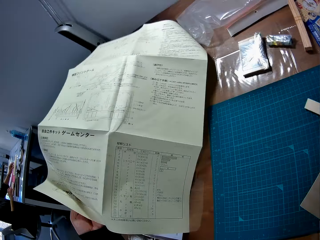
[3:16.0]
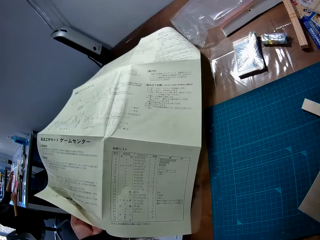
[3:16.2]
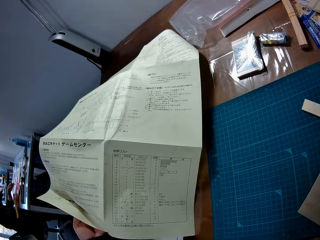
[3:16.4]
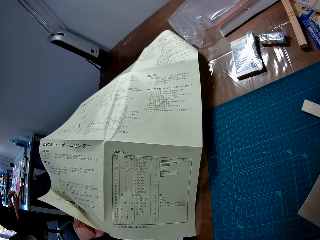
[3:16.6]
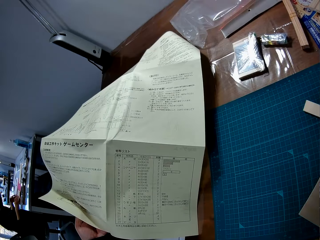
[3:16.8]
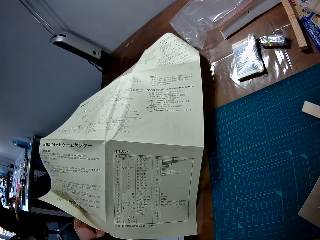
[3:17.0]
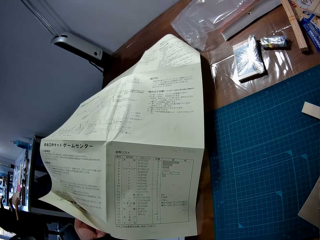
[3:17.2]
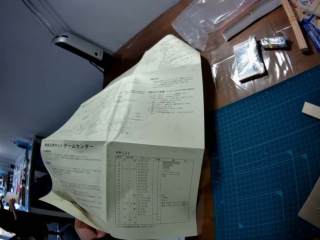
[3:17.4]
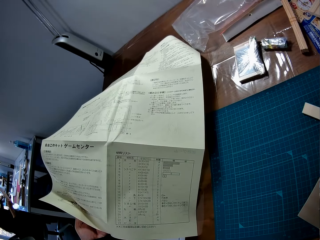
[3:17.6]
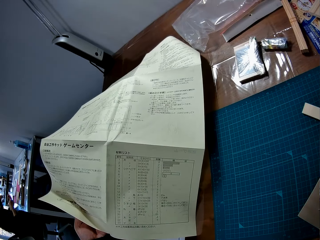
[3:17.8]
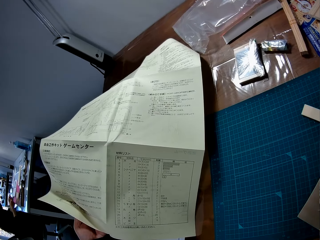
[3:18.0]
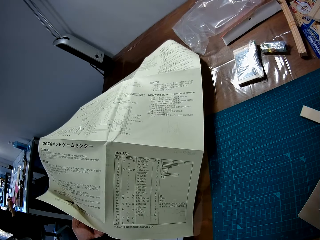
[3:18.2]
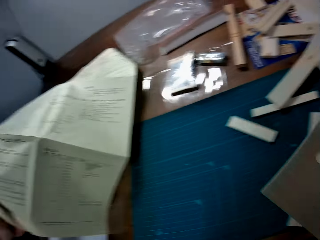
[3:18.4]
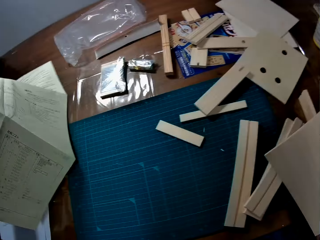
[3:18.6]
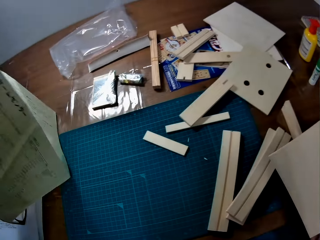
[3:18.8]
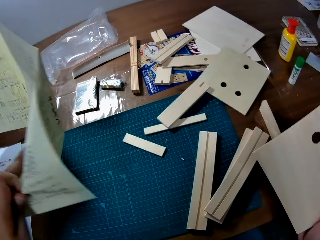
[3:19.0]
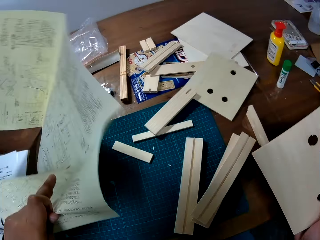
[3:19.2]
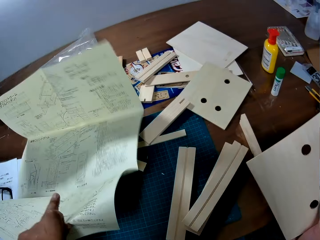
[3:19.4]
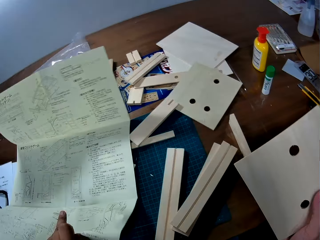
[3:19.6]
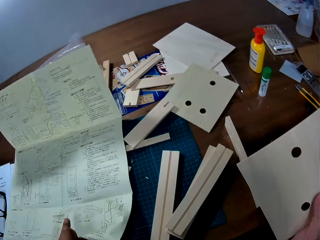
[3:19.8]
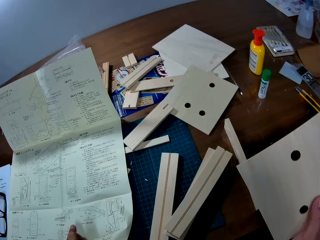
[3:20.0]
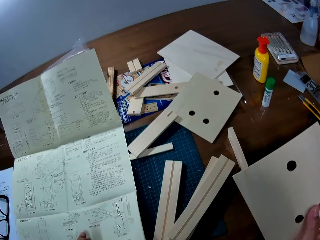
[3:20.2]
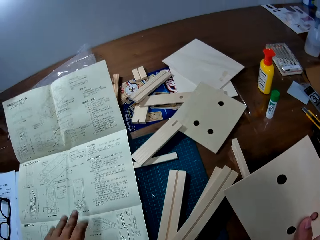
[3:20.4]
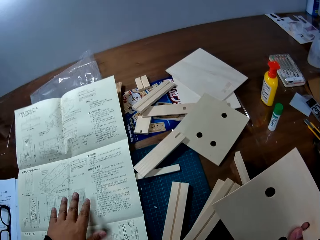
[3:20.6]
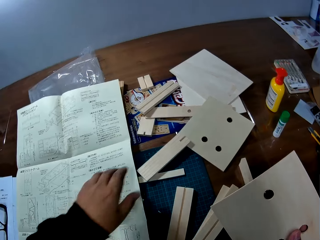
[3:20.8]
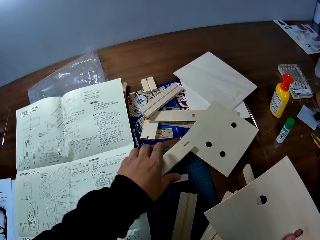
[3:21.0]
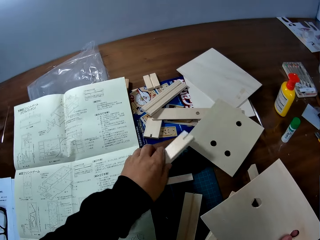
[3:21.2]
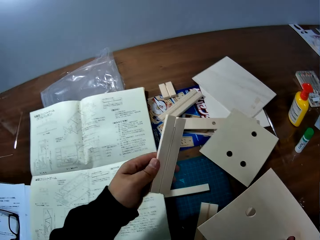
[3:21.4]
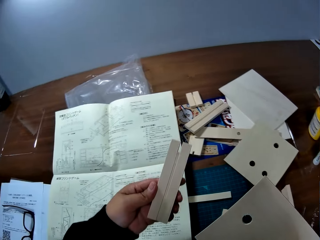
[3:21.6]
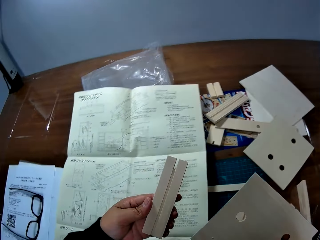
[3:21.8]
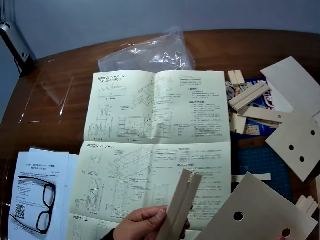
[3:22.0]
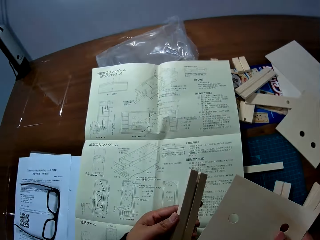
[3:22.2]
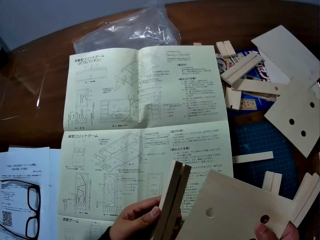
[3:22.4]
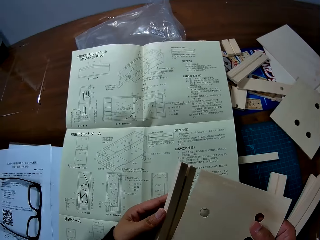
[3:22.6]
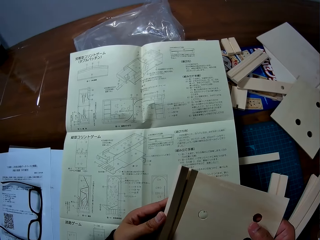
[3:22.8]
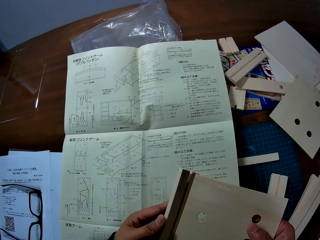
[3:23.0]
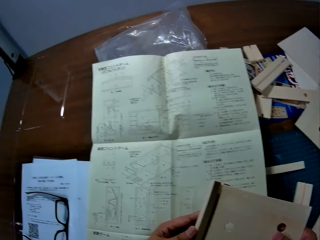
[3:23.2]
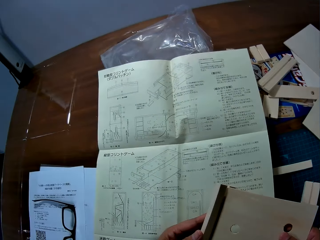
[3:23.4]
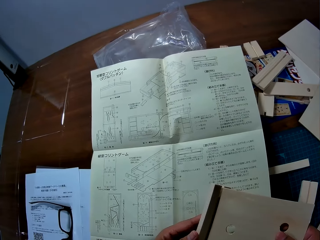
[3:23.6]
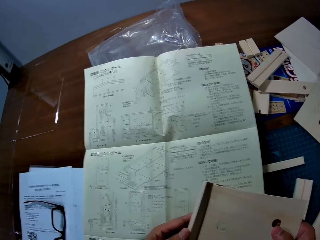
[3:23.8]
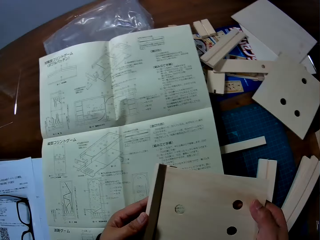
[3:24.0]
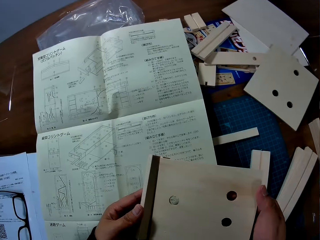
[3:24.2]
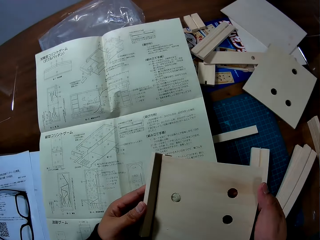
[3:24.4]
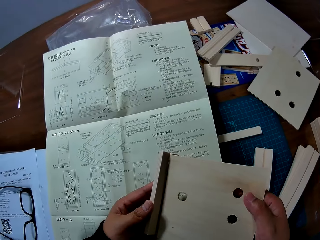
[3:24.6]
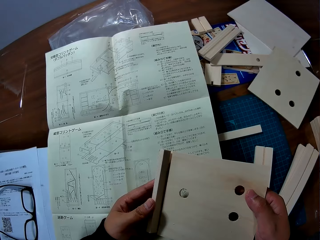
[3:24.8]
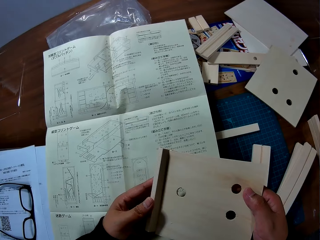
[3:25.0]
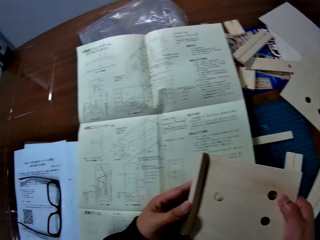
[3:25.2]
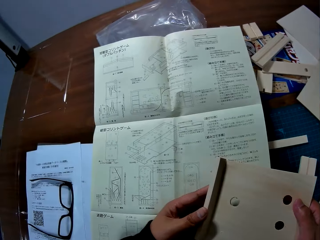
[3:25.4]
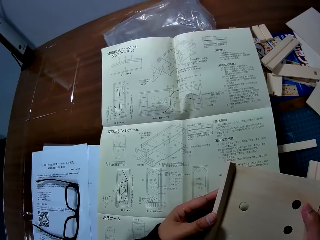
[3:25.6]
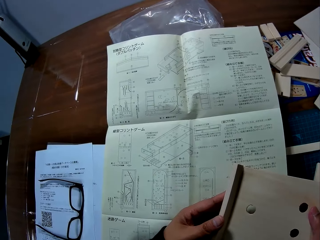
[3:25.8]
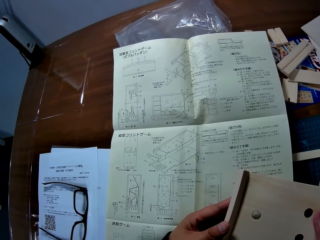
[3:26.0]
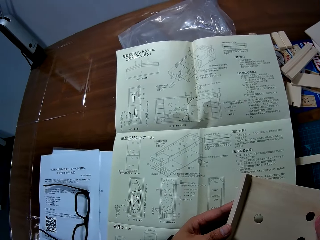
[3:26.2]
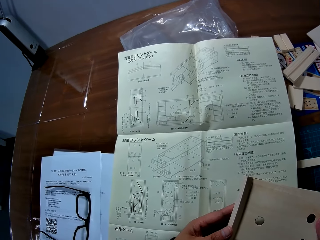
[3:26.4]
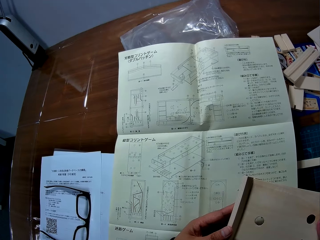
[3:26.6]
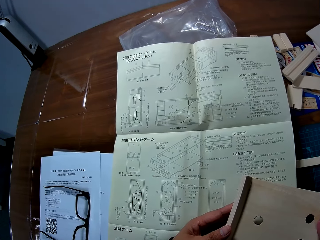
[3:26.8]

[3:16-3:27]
The camera wearer stares at the paper. He turns the paper. He drops the leaflet on the table. He picks up a piece of wood from the table with his left hand. He joins two pieces of wood together.

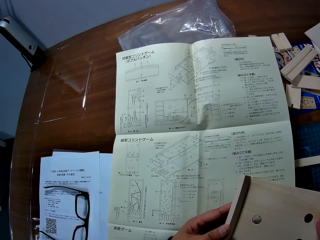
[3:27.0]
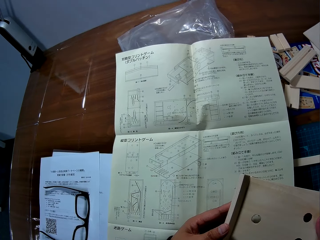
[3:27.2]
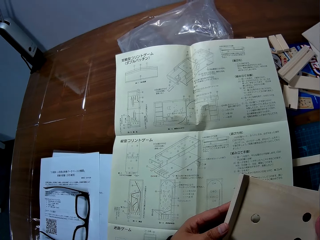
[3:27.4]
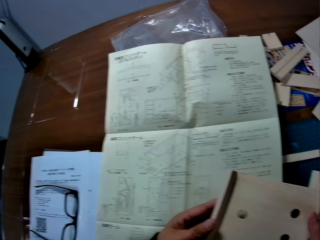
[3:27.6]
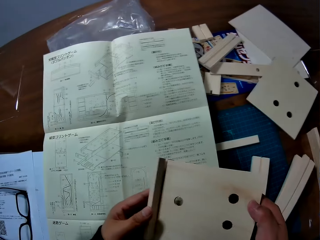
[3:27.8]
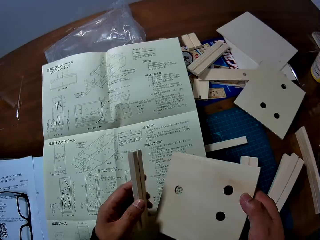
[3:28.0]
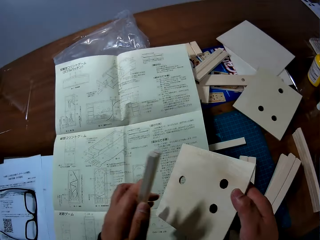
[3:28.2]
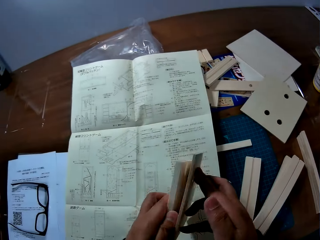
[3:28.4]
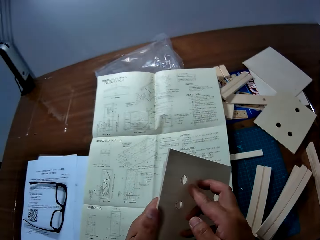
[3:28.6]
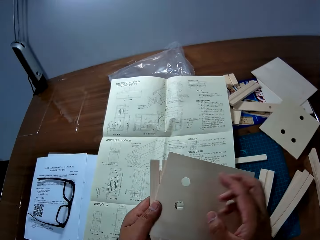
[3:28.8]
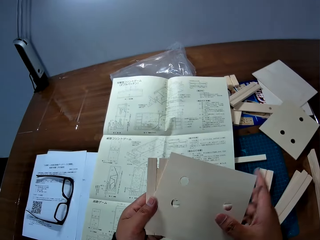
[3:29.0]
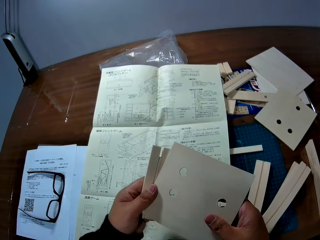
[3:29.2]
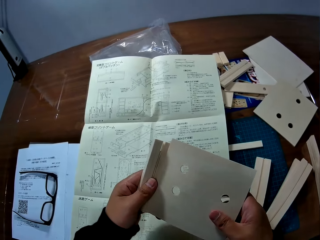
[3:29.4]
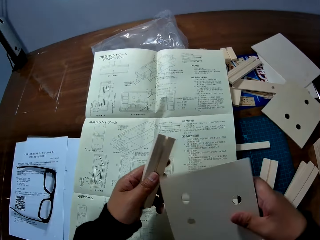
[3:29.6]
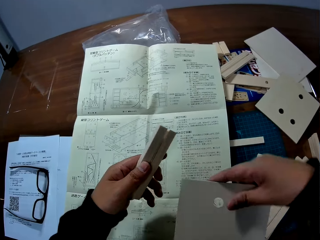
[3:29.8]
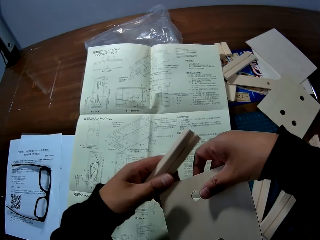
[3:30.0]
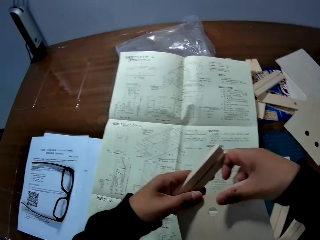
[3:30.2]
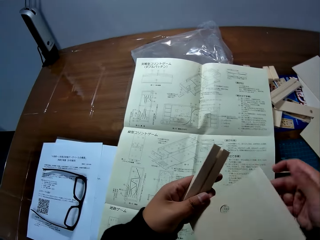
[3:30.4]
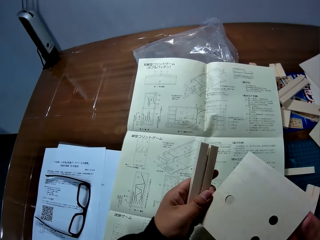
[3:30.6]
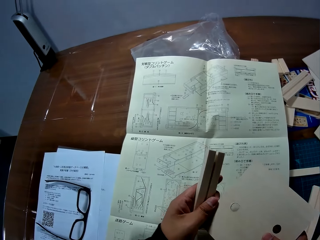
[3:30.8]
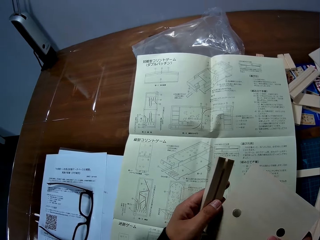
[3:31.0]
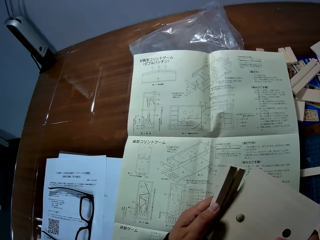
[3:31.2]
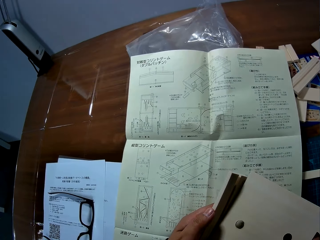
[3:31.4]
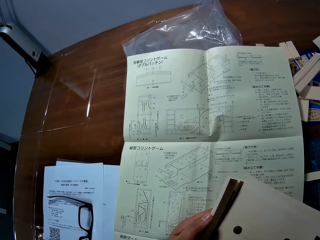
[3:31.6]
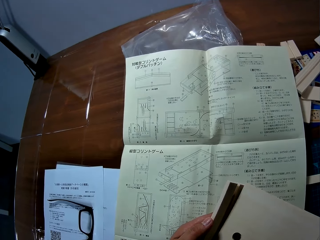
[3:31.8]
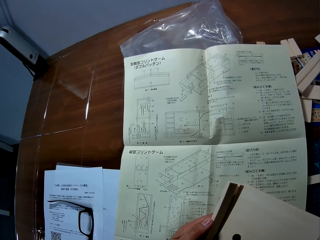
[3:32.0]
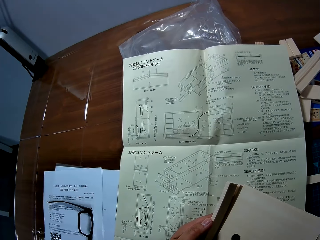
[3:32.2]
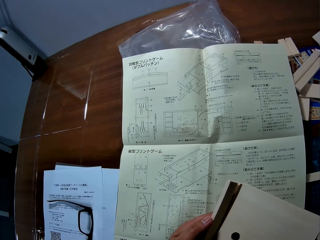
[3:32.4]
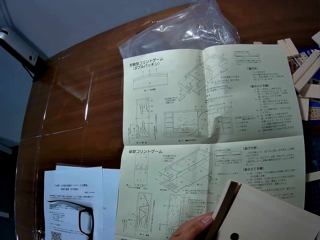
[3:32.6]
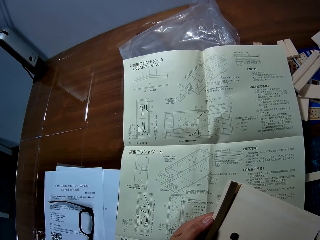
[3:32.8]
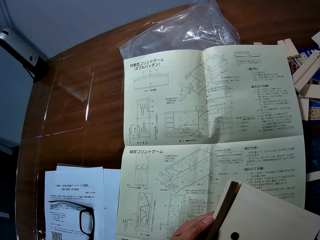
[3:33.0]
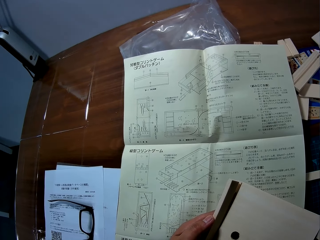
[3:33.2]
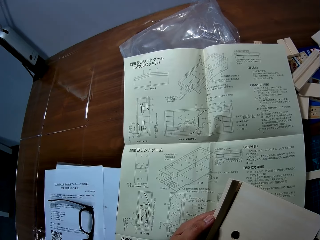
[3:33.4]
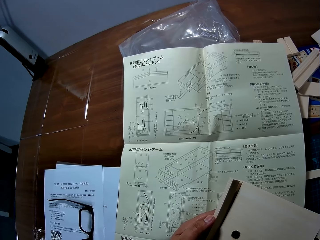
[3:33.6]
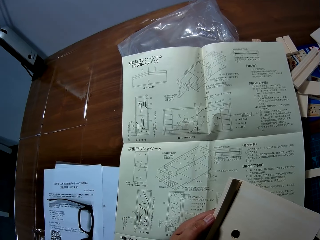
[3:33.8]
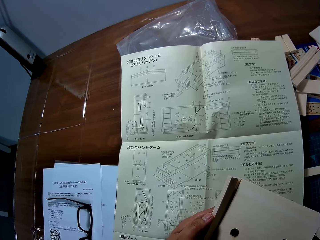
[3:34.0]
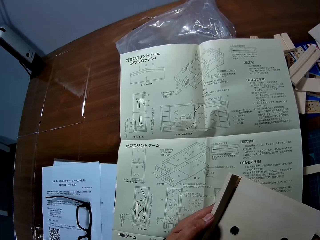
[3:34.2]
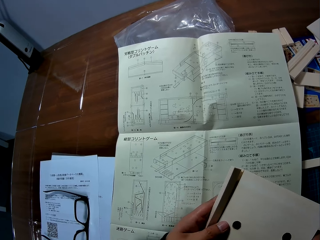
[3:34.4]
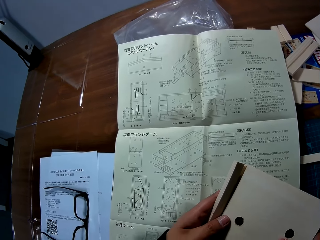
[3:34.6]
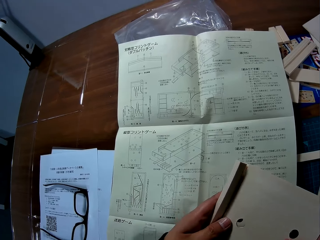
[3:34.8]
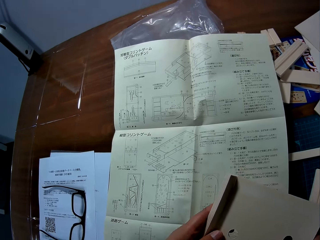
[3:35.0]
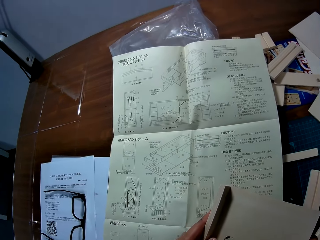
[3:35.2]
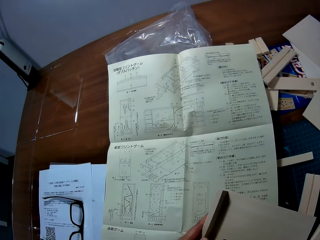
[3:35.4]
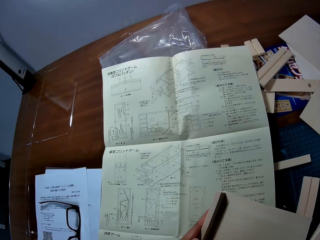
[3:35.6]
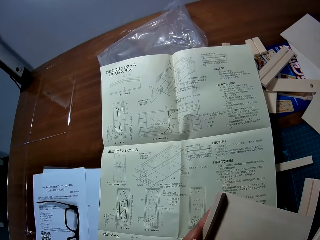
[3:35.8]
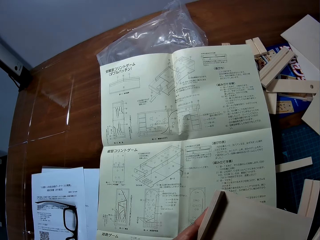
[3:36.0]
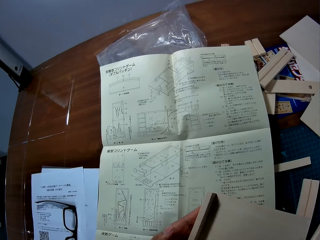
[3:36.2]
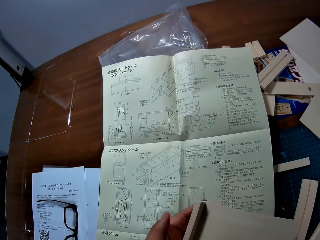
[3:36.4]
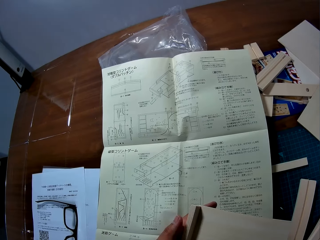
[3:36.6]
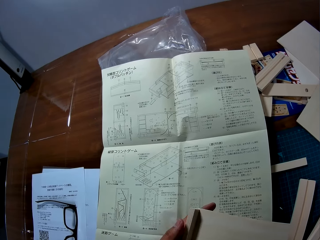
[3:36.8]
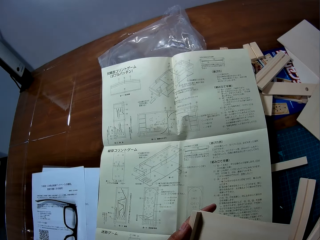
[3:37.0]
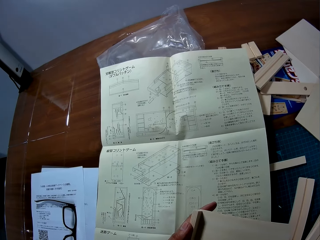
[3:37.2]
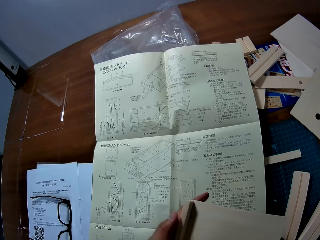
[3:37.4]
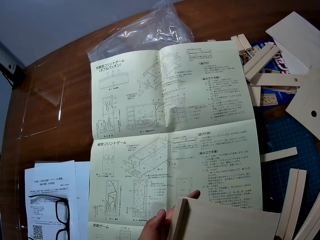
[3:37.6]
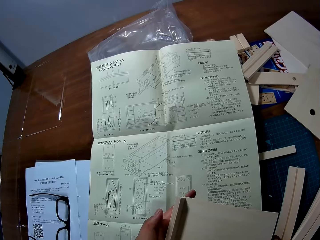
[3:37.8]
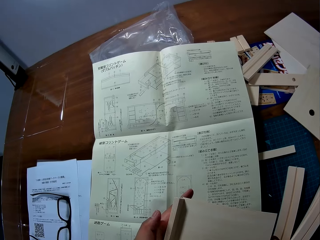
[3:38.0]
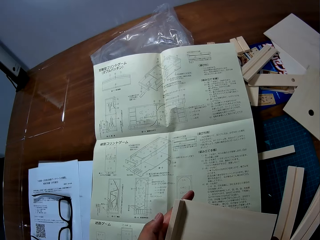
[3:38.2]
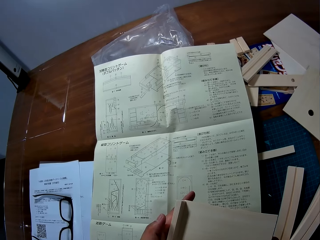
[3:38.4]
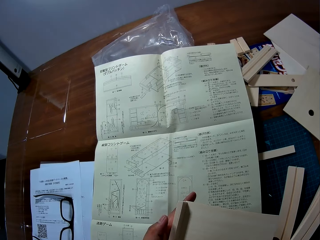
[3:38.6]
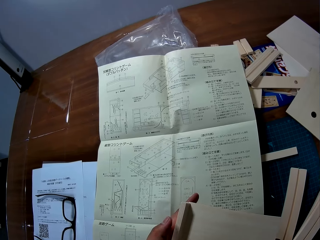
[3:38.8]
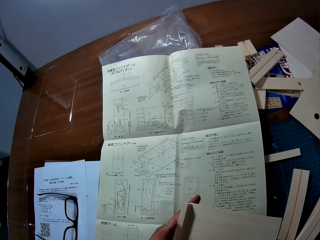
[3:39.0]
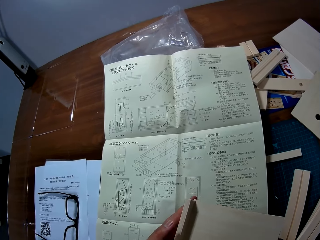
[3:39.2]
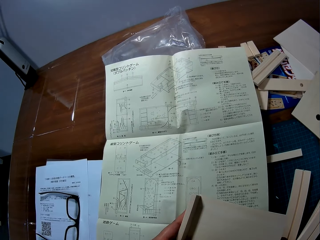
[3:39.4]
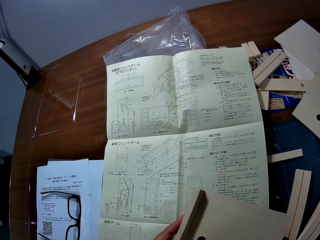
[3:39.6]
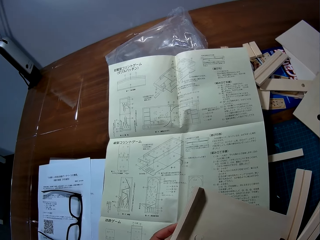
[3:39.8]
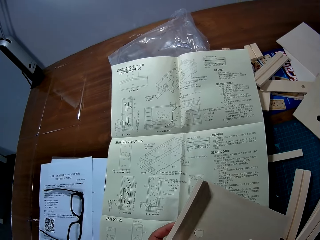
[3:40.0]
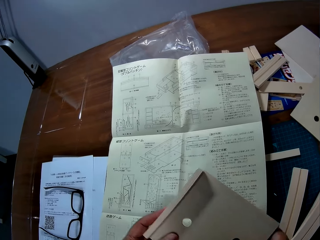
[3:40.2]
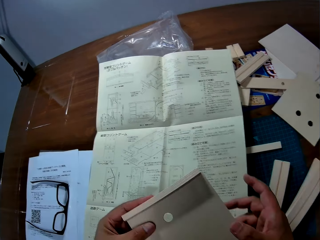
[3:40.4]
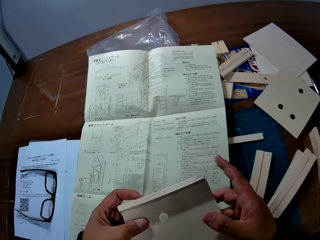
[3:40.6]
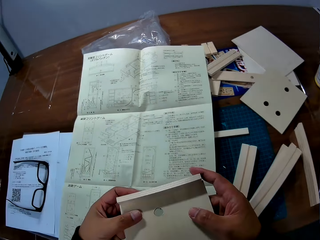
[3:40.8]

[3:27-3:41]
The camera wearer turns the woods. They join the woods.
